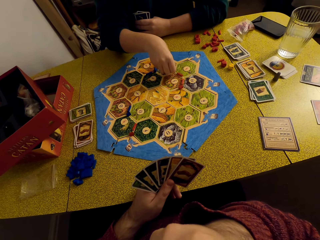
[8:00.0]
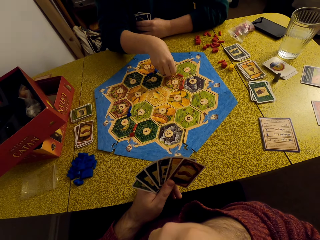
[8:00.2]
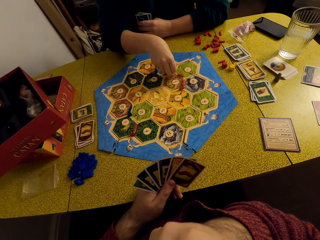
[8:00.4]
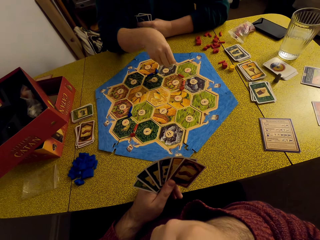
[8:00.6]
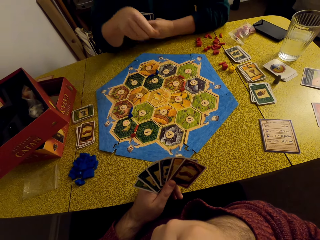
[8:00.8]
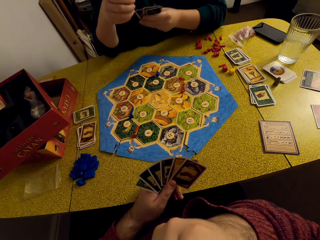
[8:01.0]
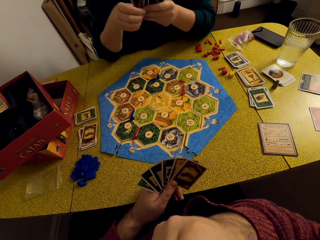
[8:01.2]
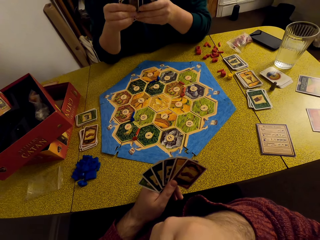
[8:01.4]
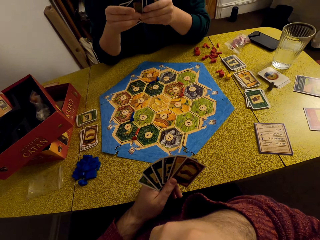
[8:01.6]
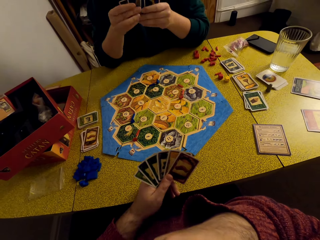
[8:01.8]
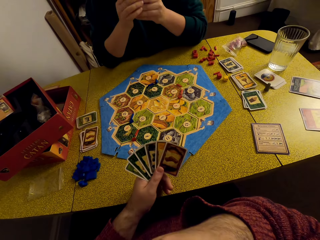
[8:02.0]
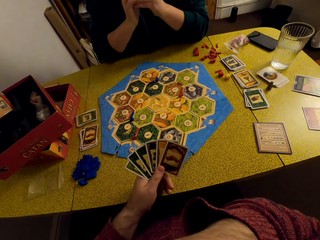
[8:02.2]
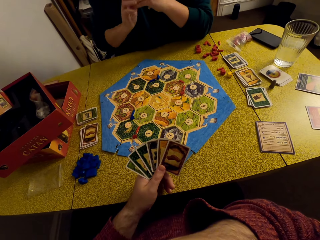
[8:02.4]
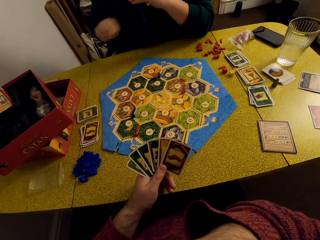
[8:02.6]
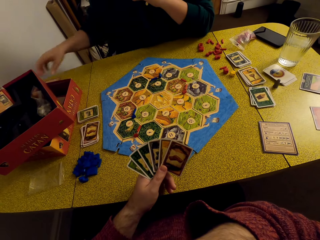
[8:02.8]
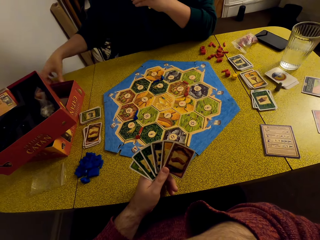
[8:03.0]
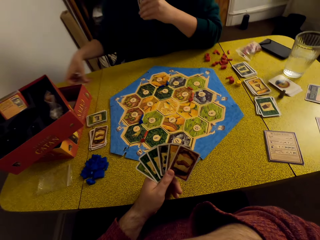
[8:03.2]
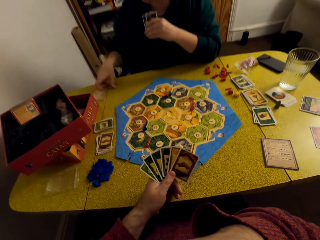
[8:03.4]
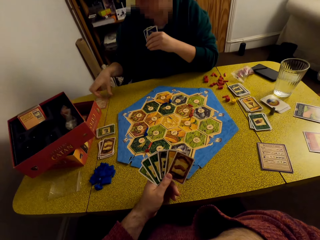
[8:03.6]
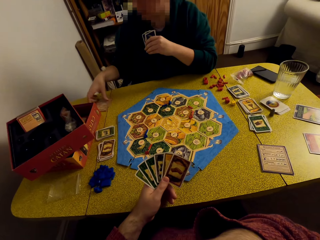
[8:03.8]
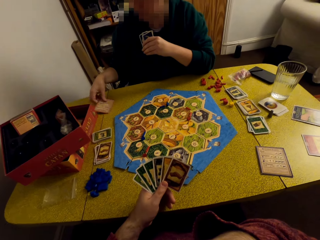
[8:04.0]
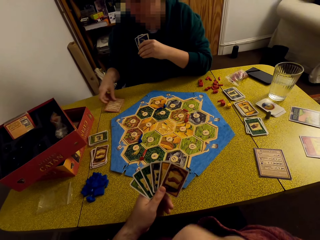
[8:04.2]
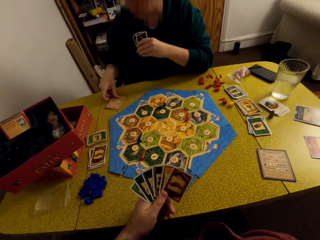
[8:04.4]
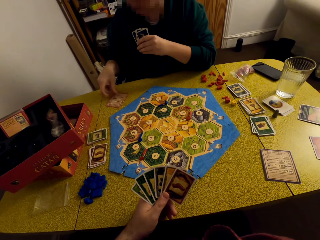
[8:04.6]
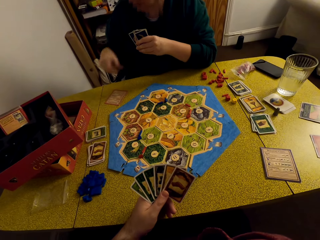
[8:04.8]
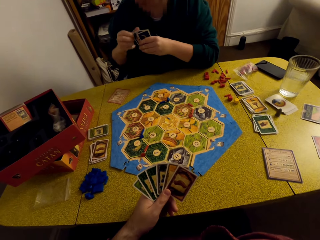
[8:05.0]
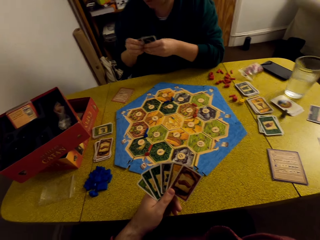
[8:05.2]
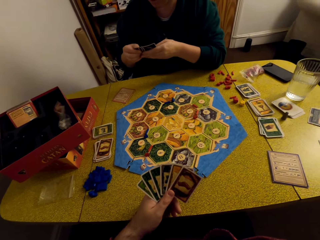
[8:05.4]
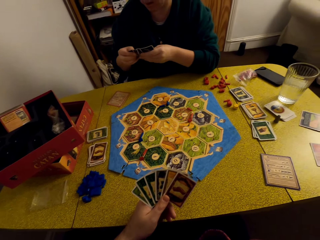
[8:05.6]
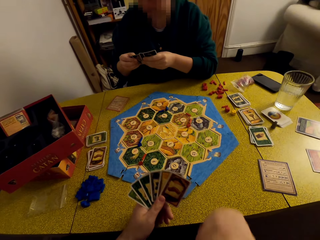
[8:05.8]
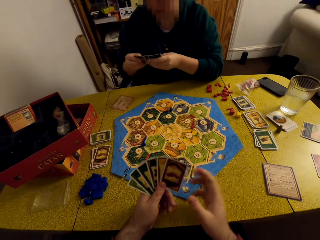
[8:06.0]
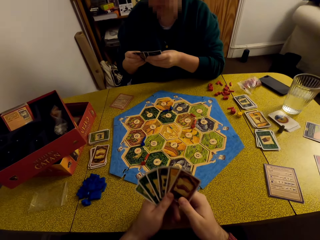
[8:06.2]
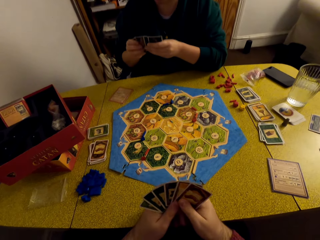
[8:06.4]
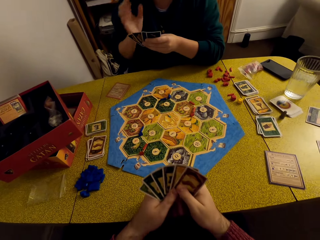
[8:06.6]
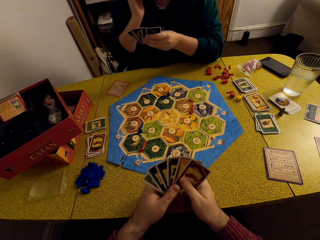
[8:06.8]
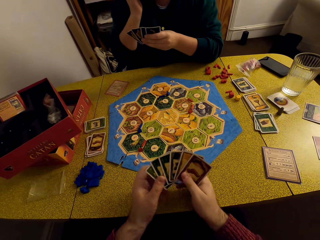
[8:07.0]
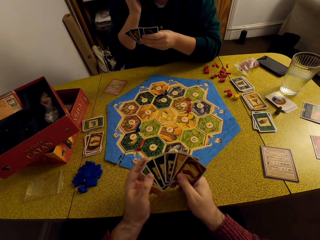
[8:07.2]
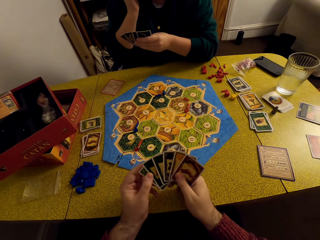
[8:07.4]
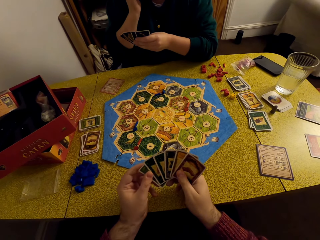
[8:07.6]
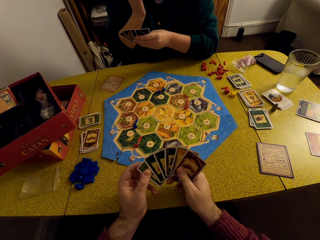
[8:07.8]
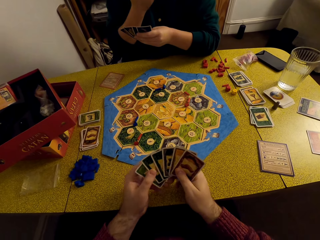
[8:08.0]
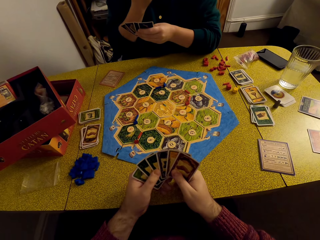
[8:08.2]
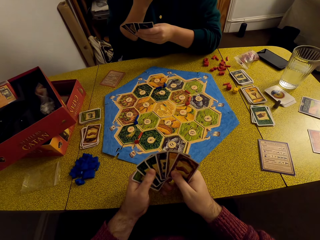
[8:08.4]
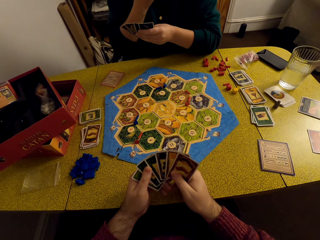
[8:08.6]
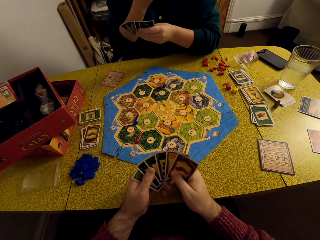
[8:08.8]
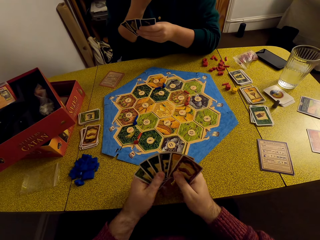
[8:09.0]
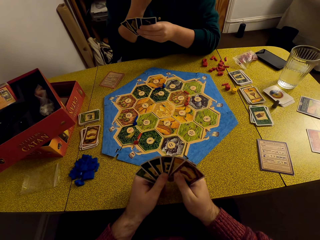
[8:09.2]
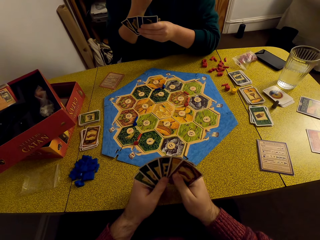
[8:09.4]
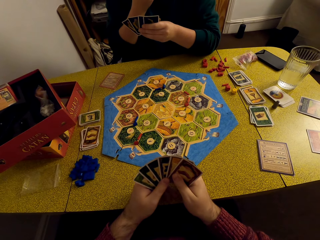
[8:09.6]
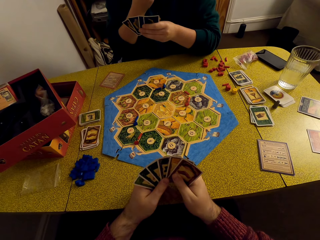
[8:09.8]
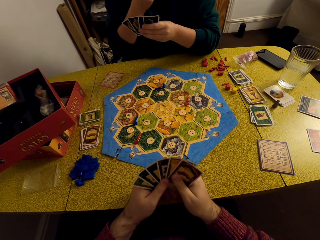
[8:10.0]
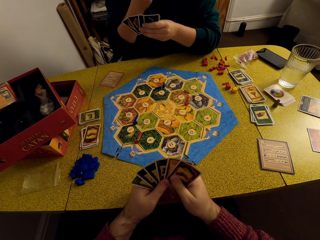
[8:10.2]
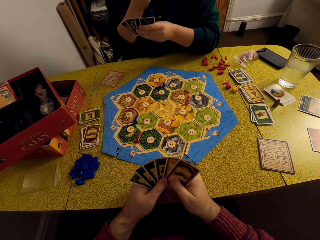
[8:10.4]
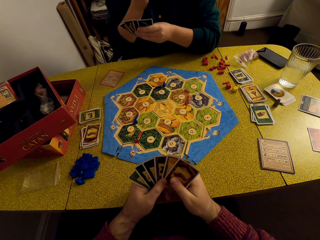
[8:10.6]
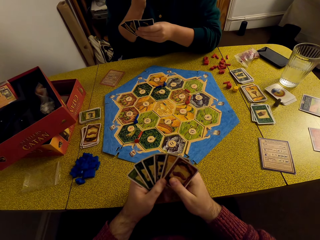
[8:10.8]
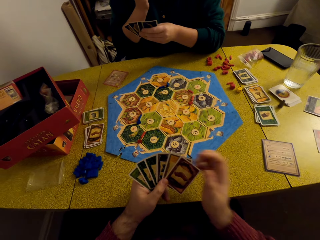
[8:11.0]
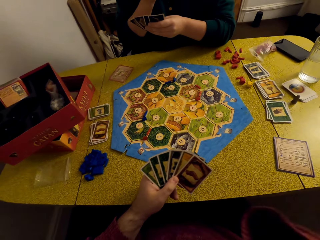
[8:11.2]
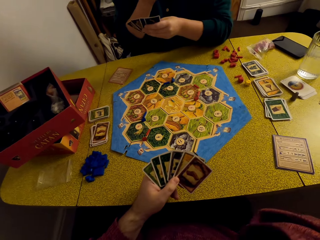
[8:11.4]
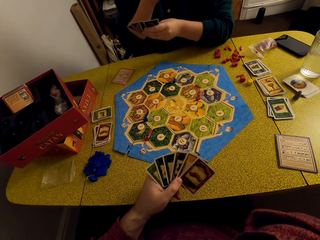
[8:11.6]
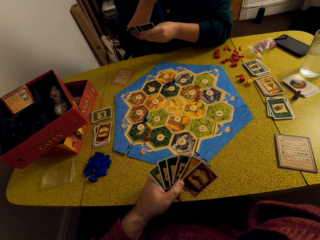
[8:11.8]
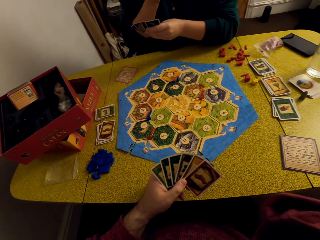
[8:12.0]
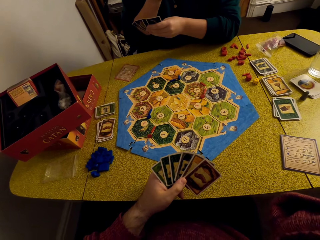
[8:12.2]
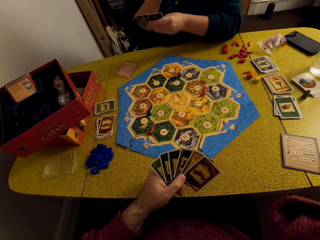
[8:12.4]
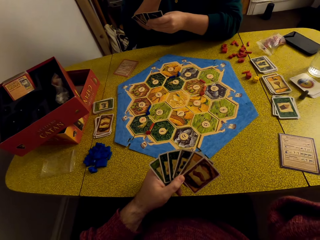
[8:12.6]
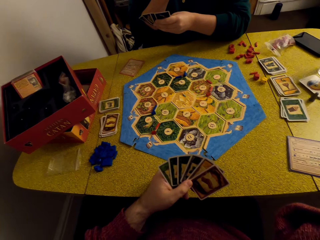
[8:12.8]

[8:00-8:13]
The camera wearer stares at the cards in his hands. A woman moves a card towards her. The camera wearer stares at the cards in his hands. The woman talks to the camera wearer.

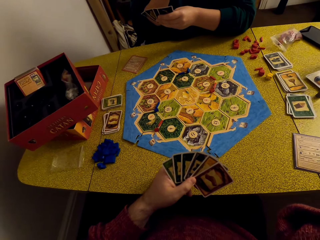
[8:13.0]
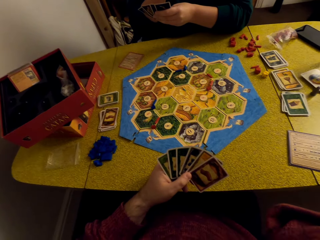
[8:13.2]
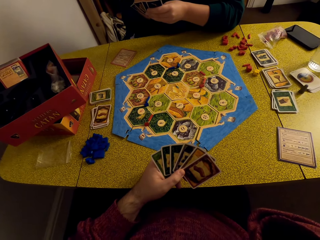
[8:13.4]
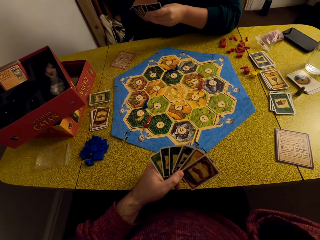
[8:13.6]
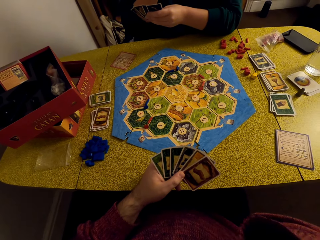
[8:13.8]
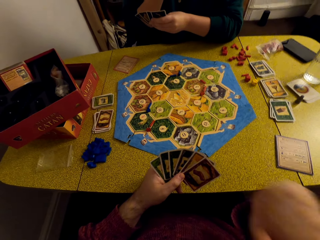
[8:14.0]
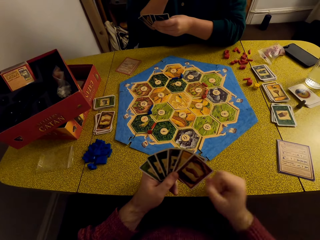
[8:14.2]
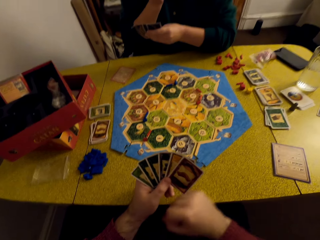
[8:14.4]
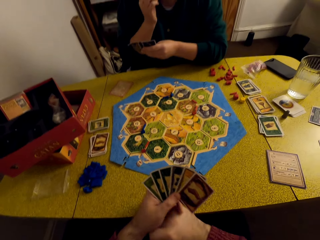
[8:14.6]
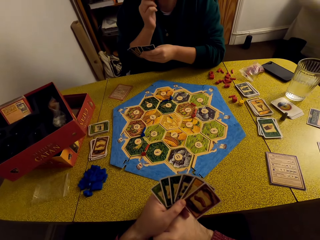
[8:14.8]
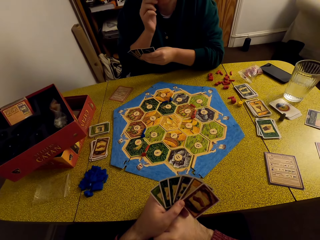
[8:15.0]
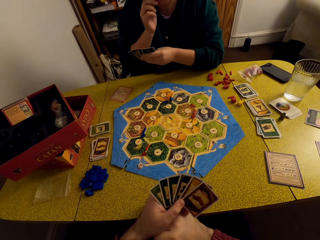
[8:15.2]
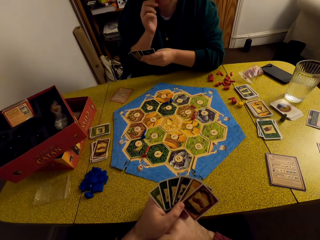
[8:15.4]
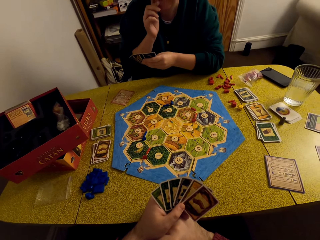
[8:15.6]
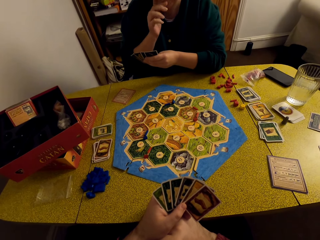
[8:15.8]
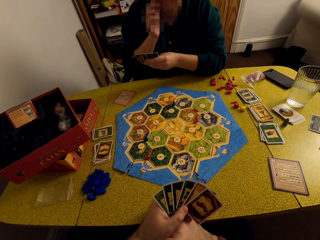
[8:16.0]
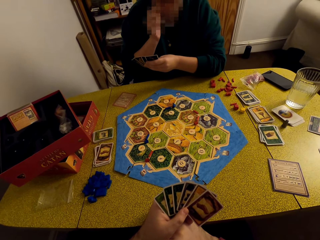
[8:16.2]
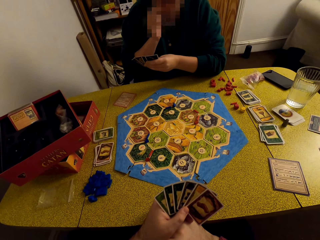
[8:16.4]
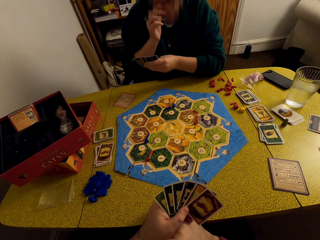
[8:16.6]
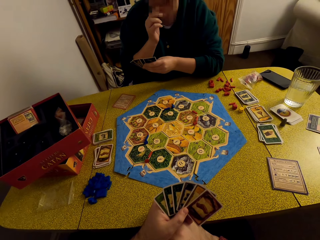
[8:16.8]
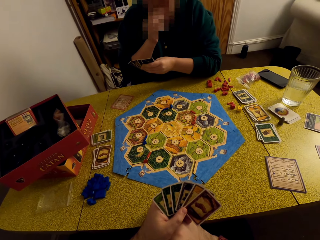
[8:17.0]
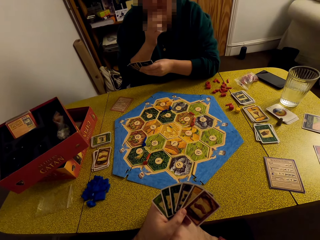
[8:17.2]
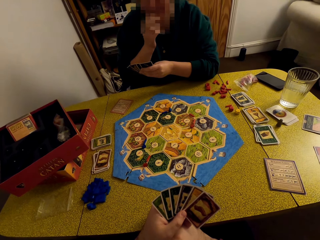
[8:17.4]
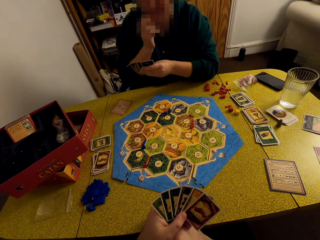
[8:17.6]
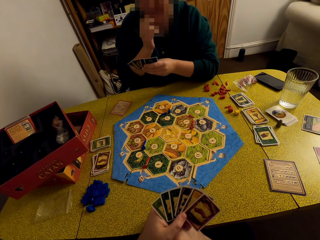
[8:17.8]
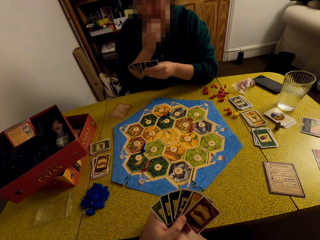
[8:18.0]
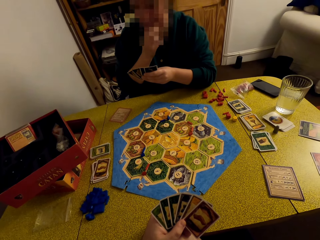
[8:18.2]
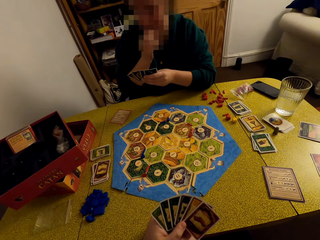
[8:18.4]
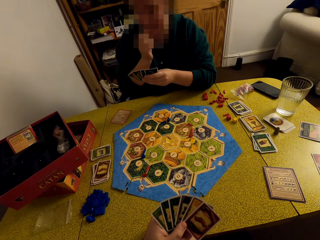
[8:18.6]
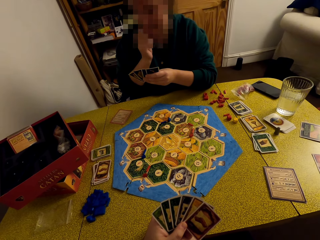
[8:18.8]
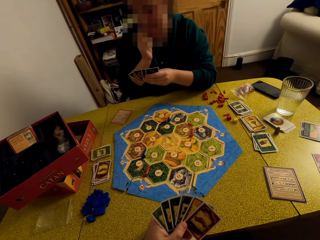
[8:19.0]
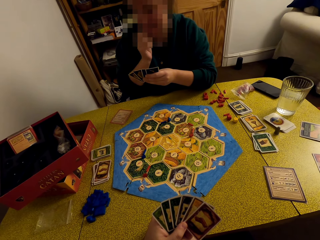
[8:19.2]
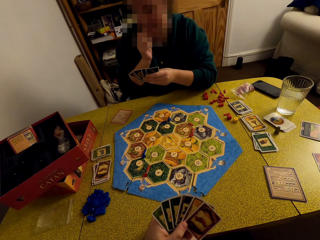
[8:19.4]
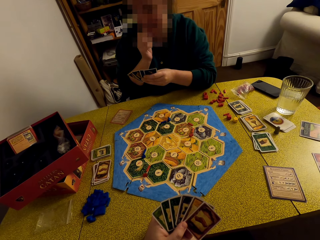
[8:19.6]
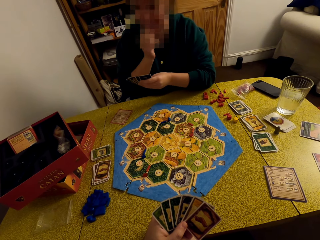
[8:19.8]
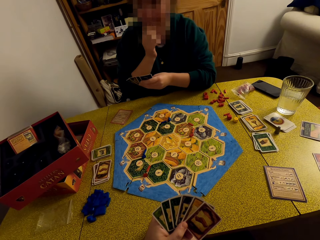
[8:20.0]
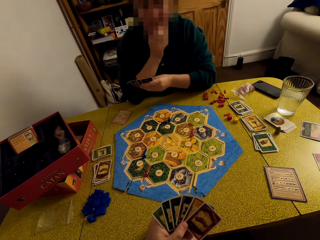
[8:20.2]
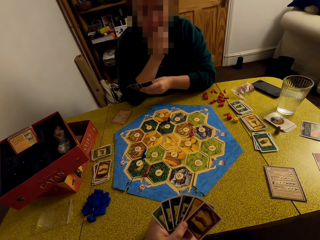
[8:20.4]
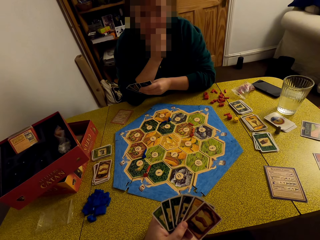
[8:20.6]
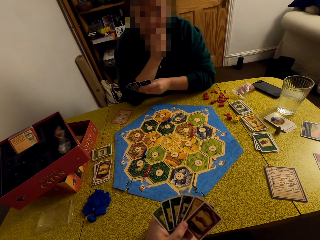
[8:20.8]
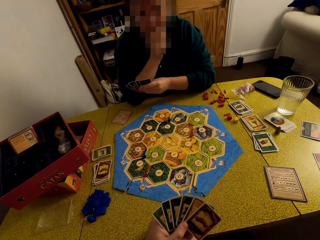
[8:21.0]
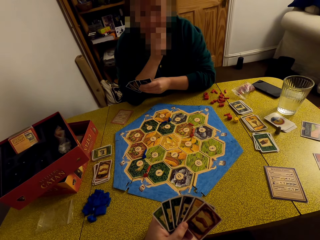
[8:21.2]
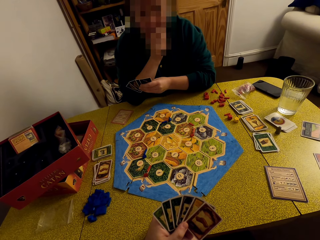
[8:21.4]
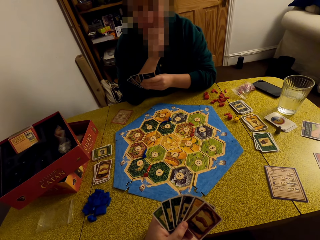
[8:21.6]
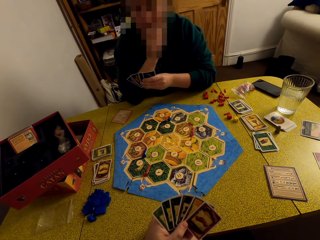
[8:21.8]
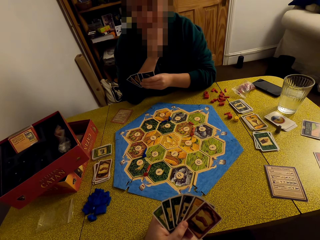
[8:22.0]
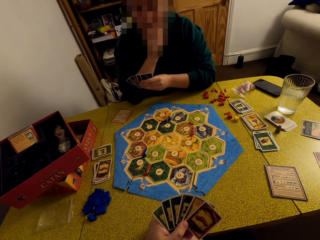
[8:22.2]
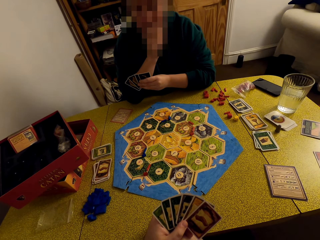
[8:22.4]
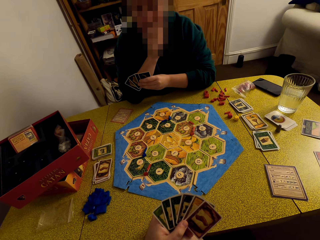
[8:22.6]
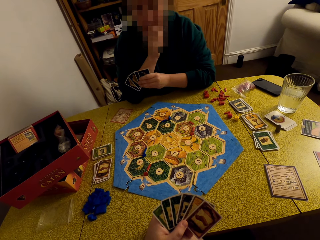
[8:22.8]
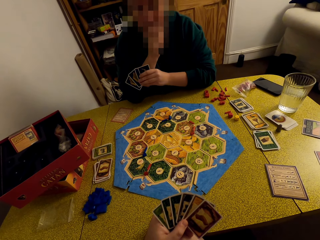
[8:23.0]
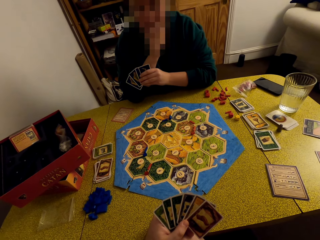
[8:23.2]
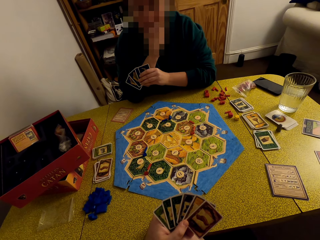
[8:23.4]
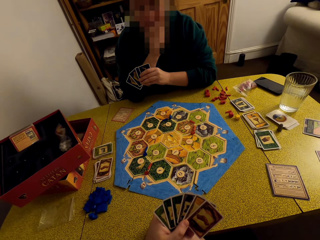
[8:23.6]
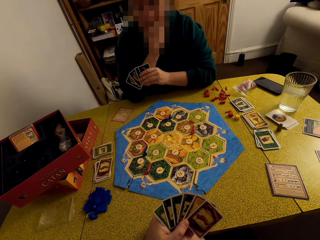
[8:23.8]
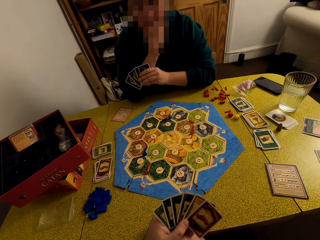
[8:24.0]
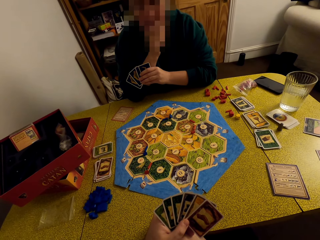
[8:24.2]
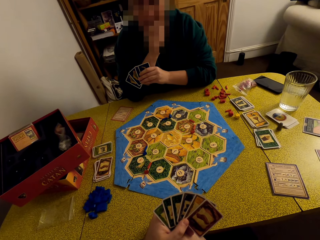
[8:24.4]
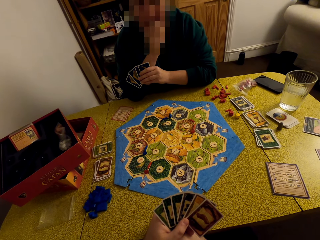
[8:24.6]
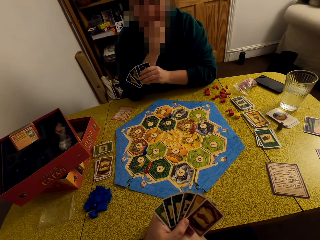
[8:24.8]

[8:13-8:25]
The camera wearer stares at the cards in his hands. He talks to a woman. He stares at the cards in his hands. The woman talks to the camera wearer. The camera wearer stares at the cards in his hands.
